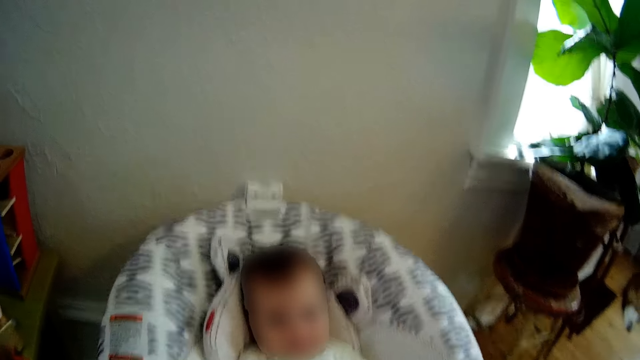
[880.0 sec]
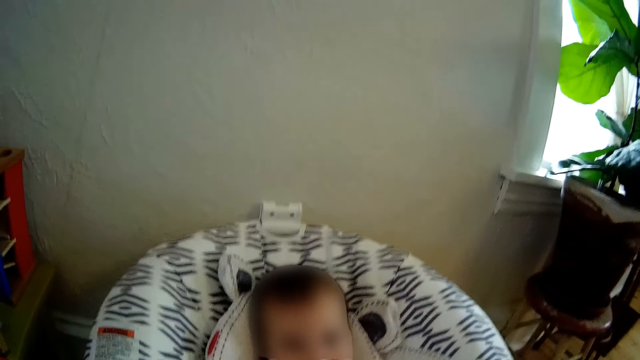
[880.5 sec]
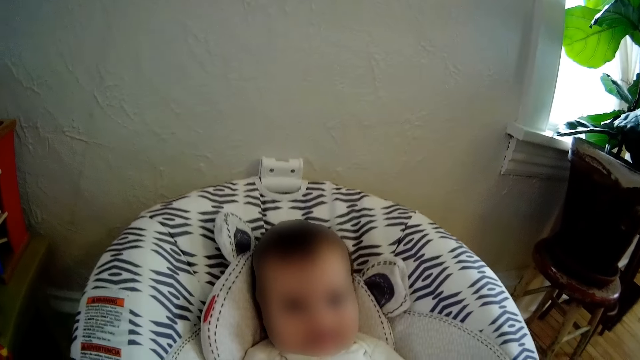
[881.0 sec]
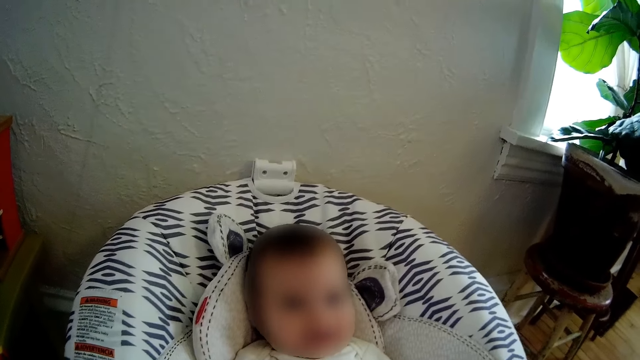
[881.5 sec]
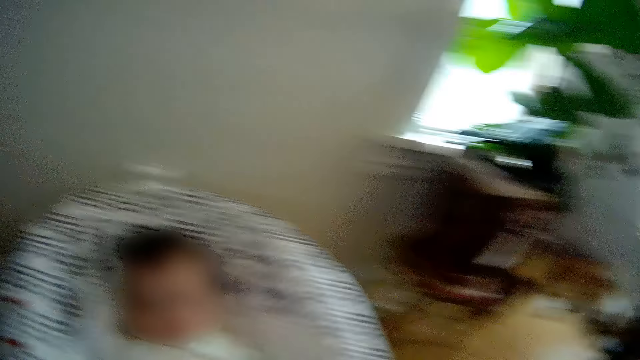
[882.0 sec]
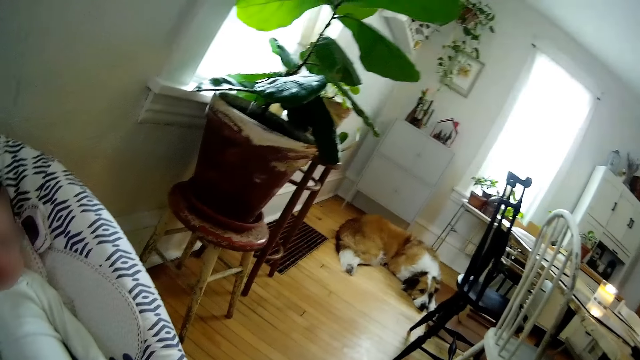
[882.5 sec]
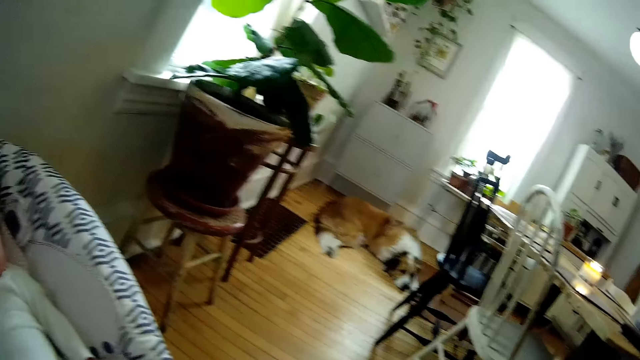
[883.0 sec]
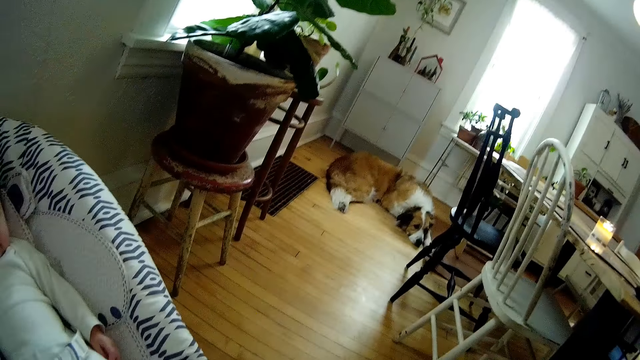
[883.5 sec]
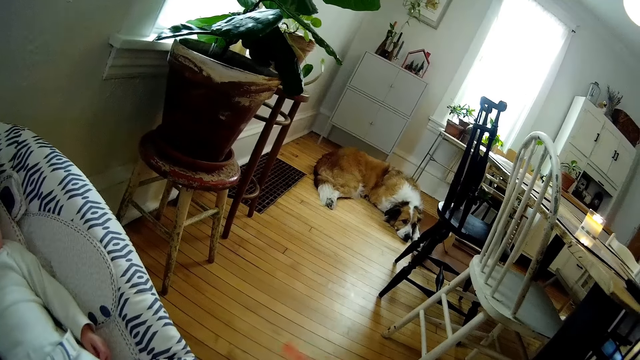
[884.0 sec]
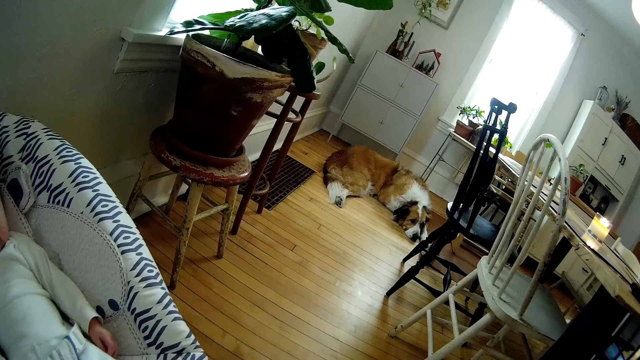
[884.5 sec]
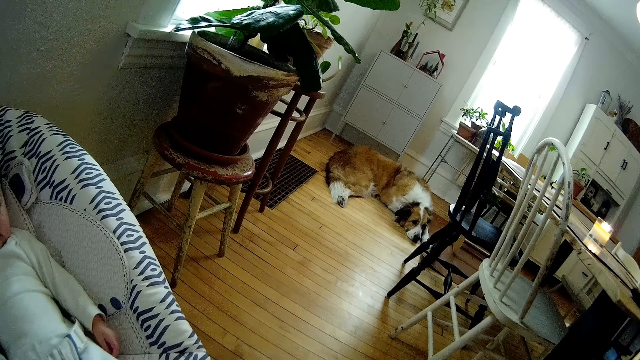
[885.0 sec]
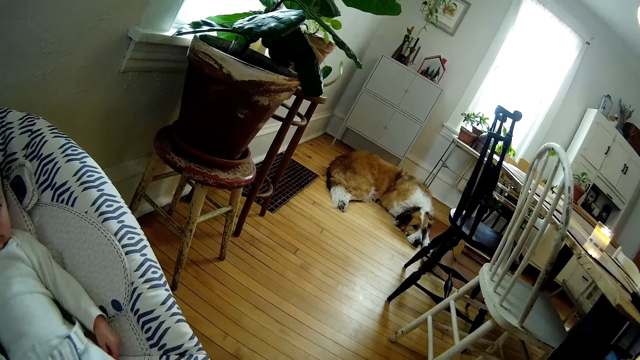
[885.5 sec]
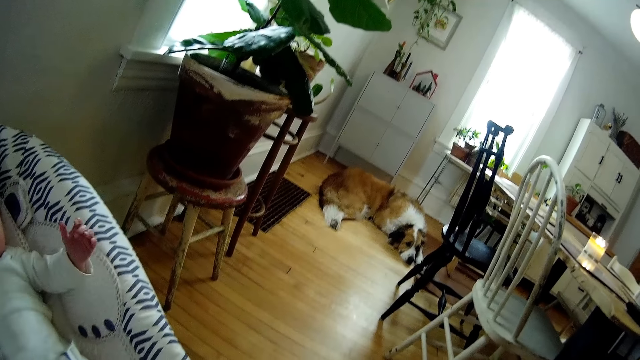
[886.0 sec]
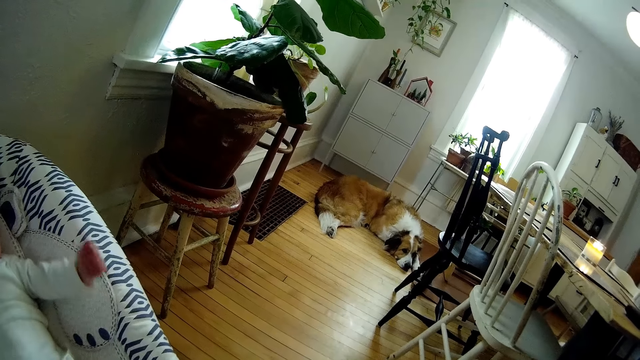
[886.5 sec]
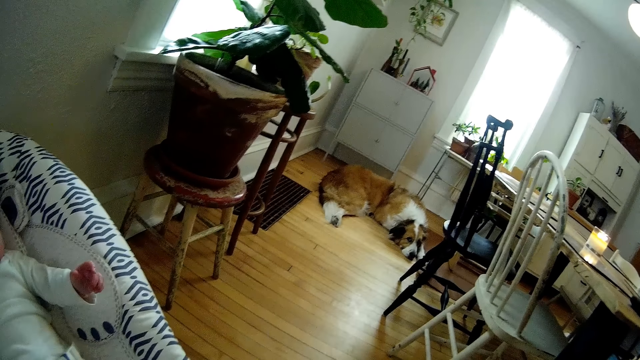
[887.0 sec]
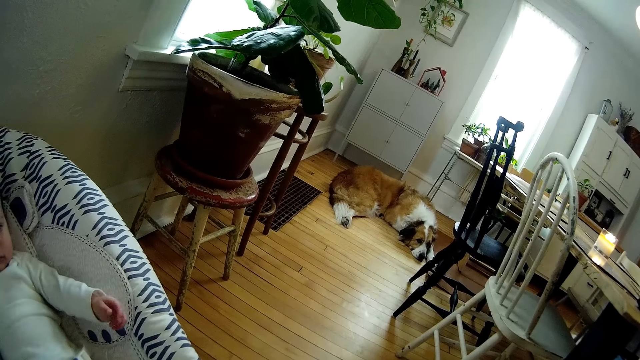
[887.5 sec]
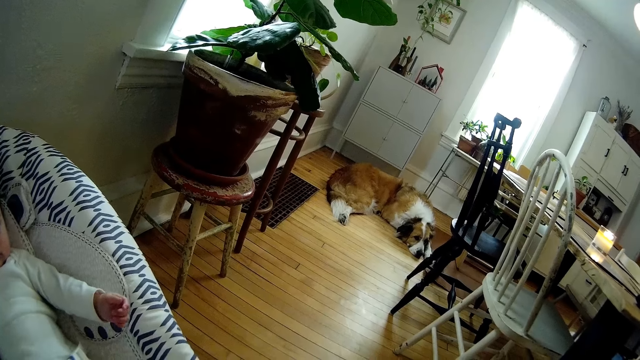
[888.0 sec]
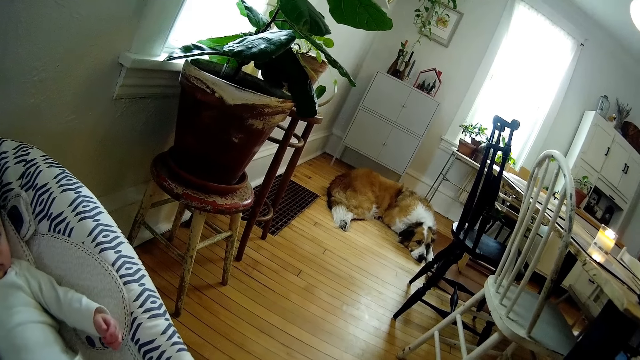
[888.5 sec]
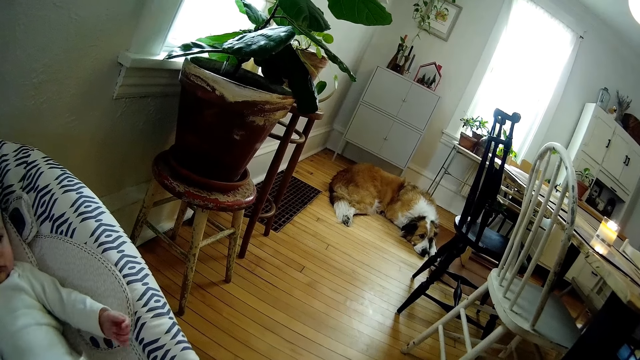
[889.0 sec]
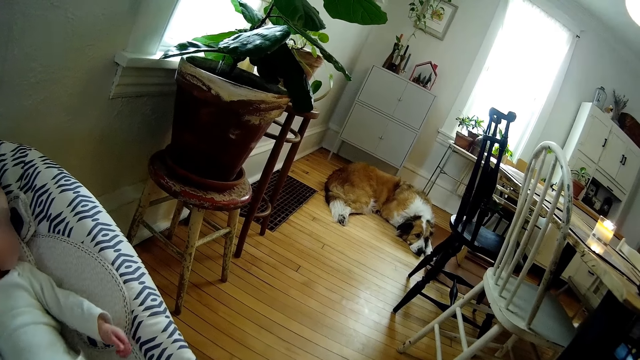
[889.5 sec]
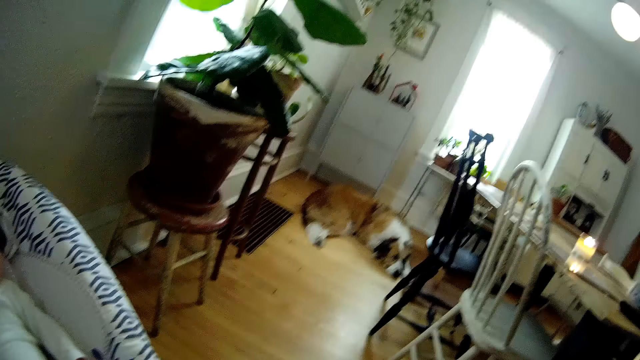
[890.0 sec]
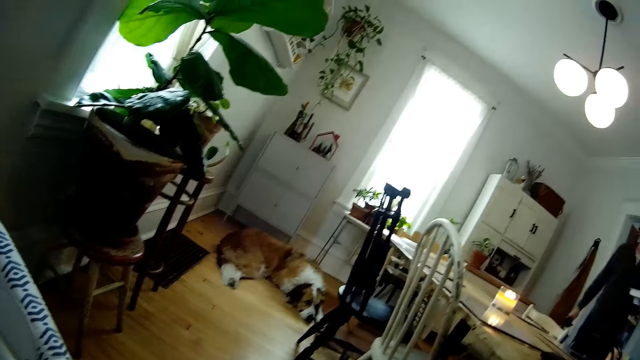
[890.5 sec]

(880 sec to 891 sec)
The camera wearer interacts with a man. The man shakes his hand. The camera wearer converses.

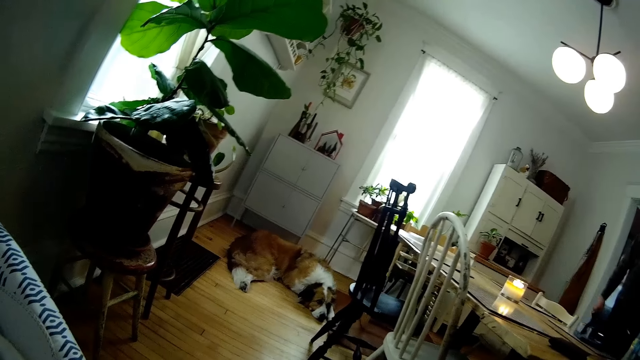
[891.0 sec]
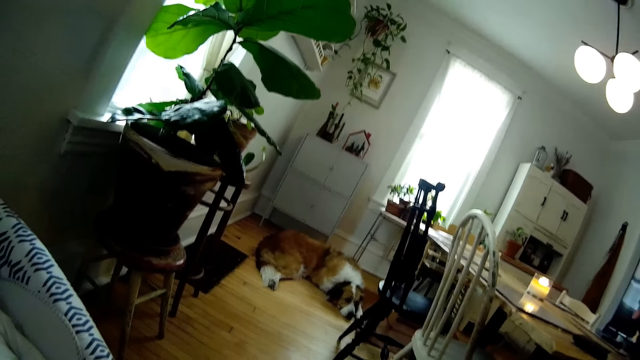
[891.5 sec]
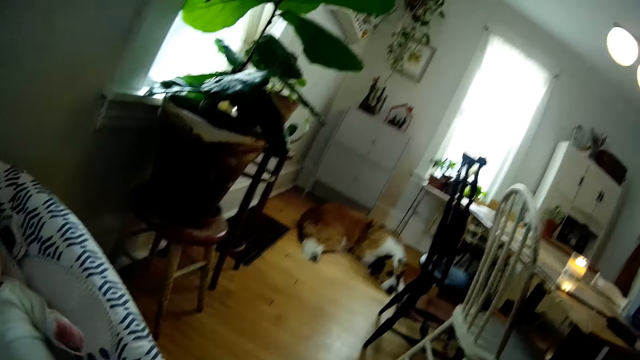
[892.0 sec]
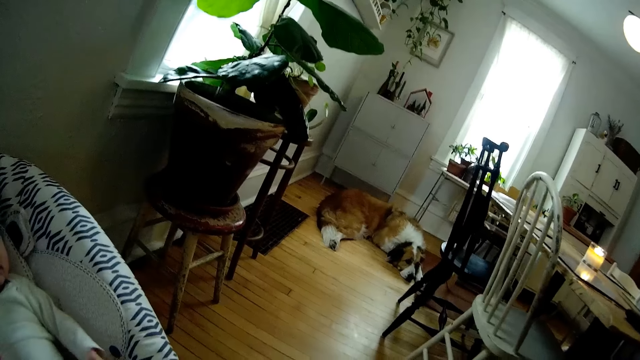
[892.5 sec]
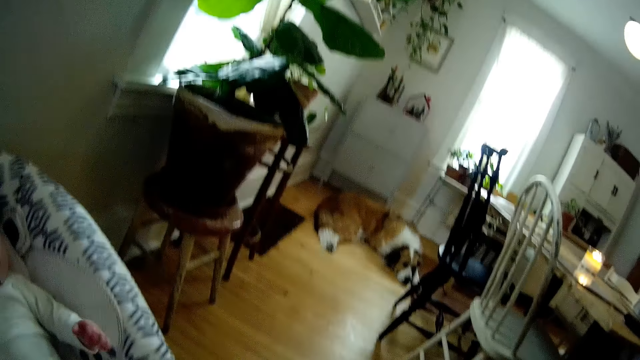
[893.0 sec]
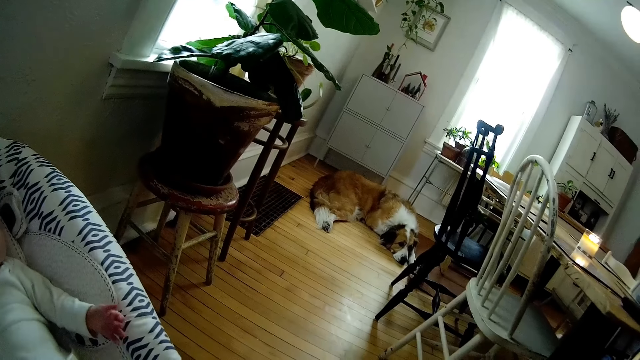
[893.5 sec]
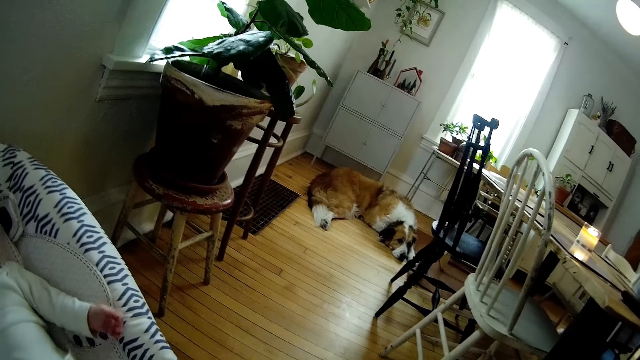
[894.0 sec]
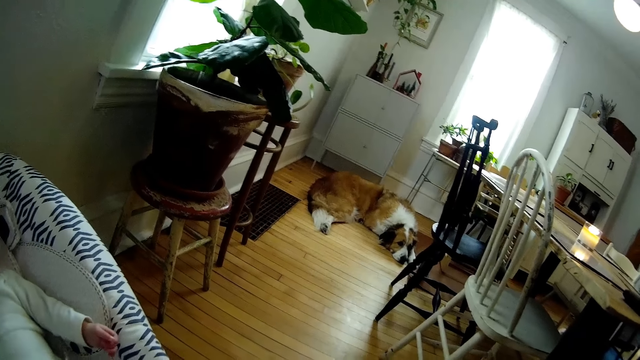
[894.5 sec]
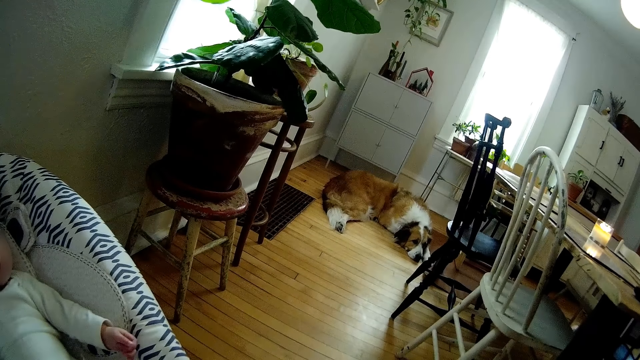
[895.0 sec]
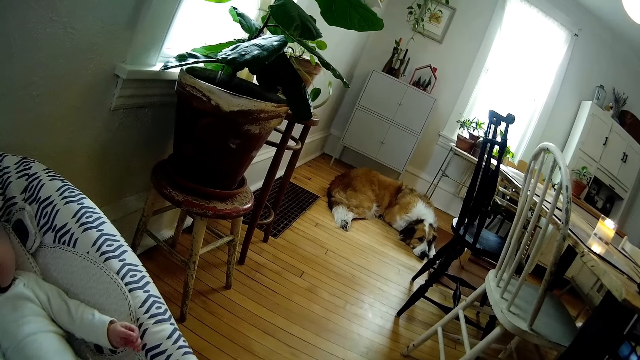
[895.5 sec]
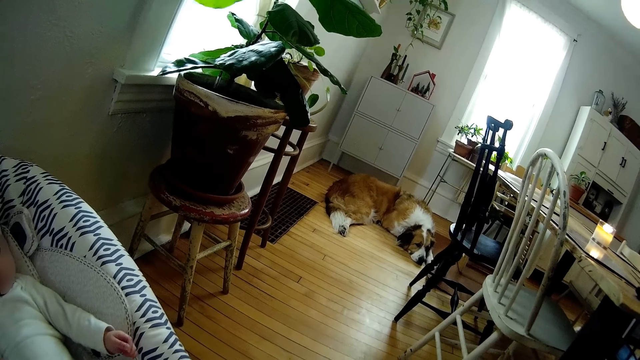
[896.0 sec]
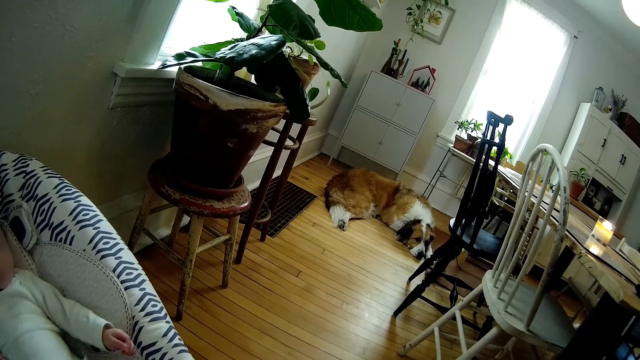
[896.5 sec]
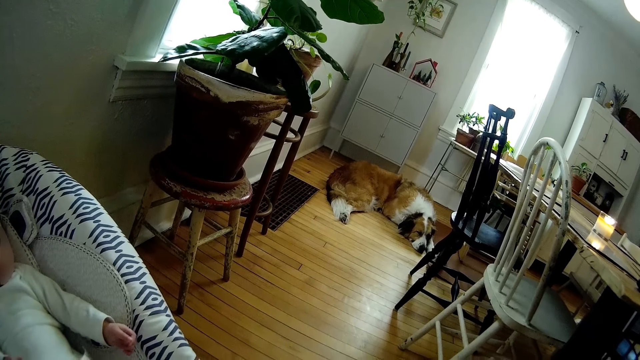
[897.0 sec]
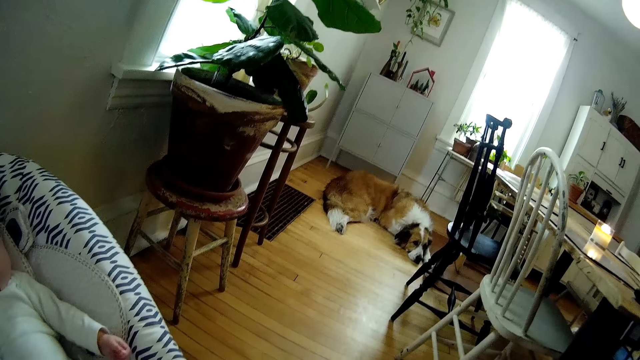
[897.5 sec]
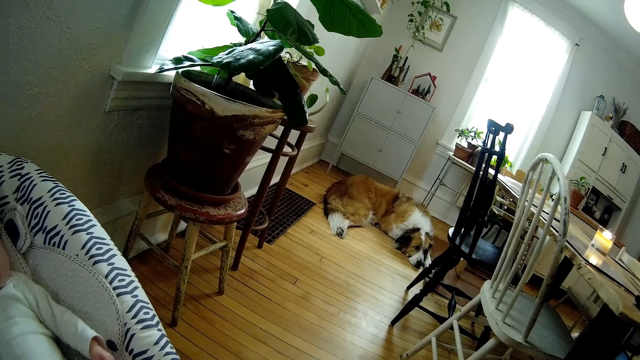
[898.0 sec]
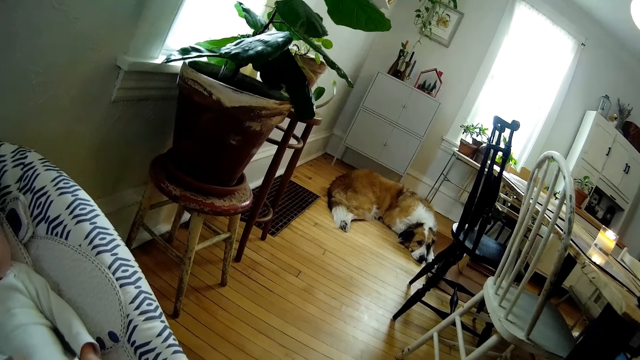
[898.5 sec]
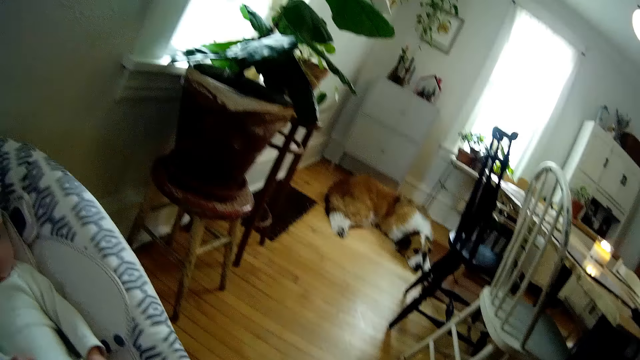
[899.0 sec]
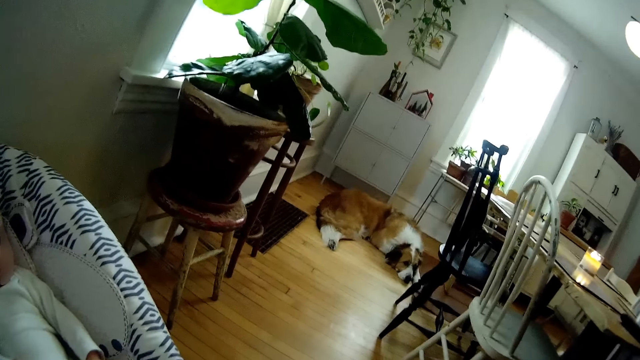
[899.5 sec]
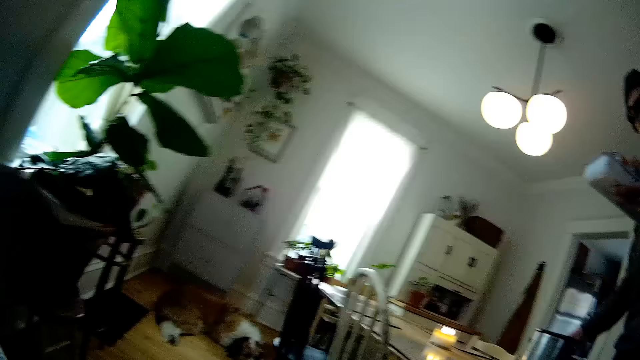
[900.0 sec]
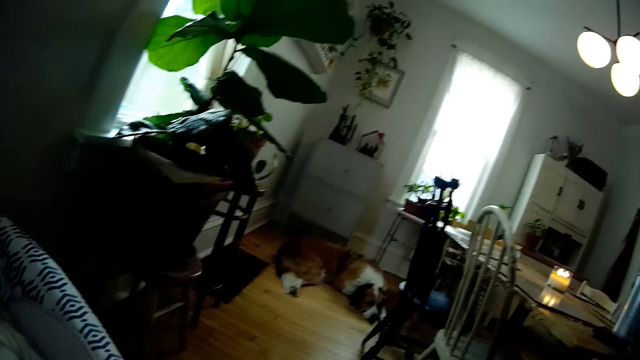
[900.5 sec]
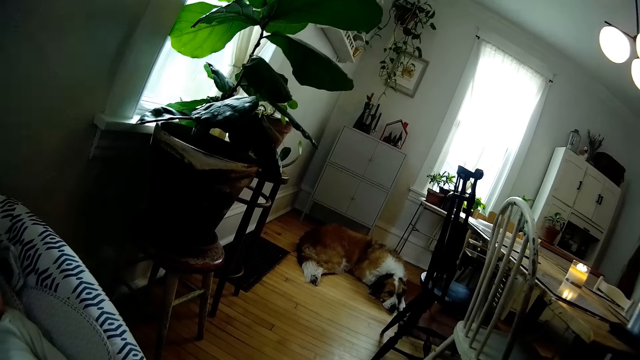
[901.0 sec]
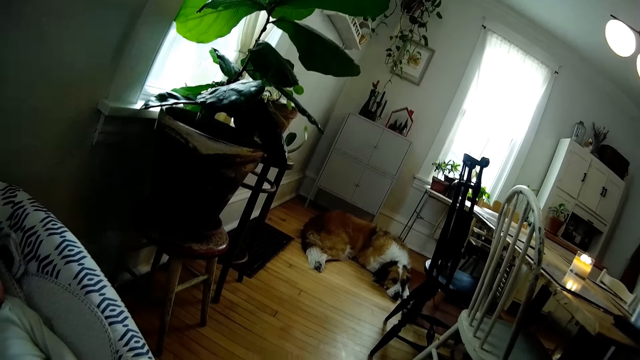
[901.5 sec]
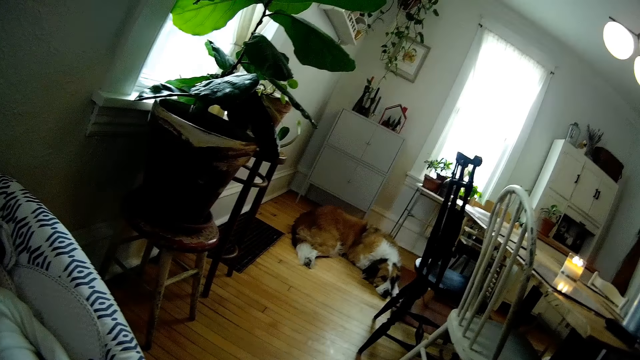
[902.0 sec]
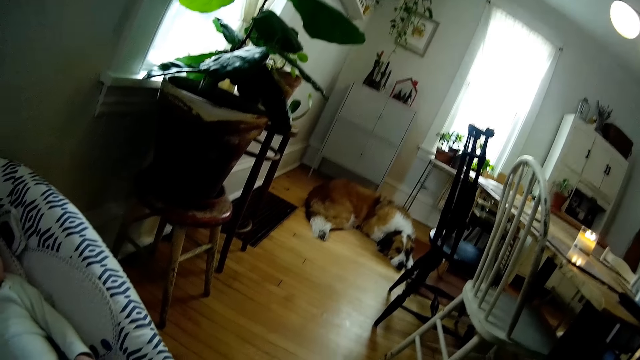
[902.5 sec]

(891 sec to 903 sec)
The man holds a basket with his right hand and converses. The man puts a container on a table with his left hand. The camera wearer looks around.
